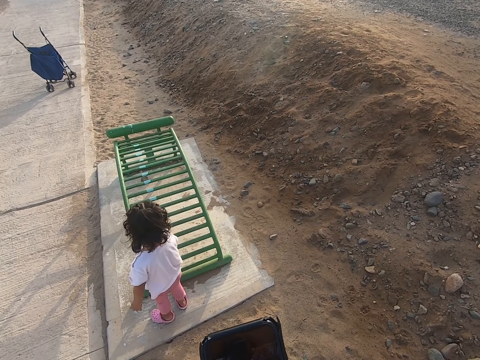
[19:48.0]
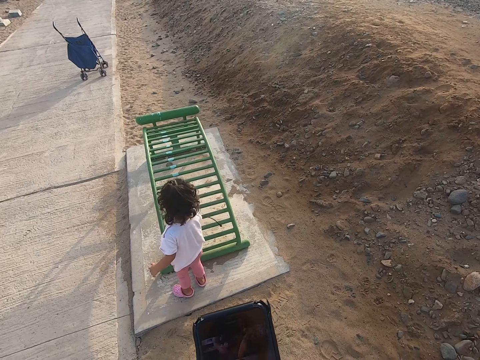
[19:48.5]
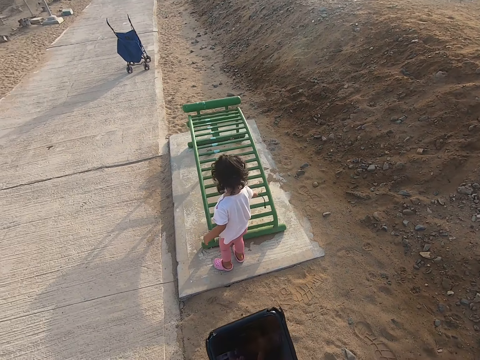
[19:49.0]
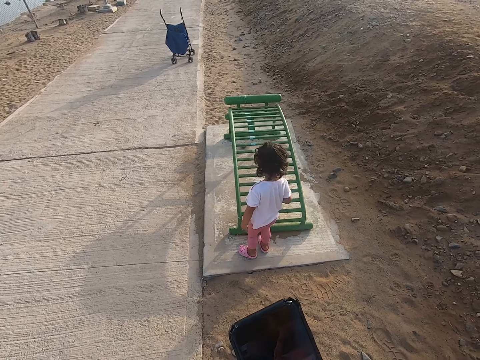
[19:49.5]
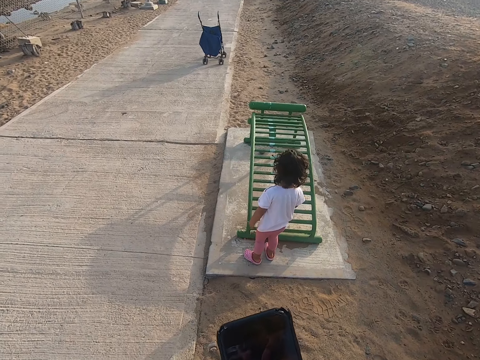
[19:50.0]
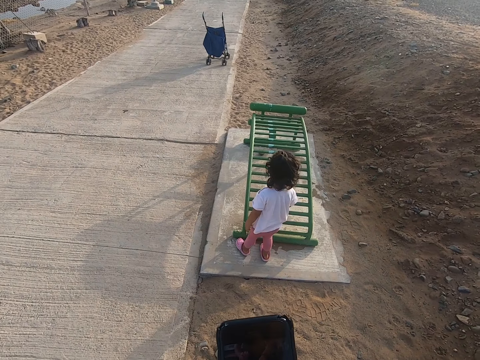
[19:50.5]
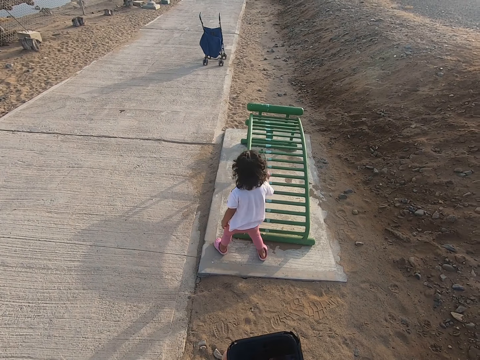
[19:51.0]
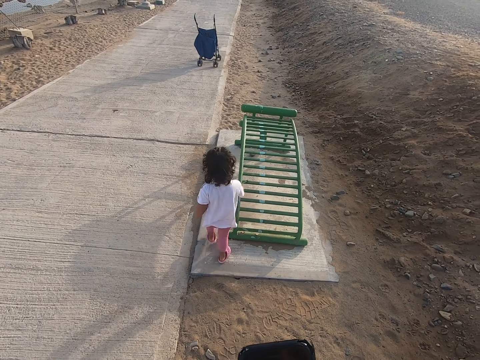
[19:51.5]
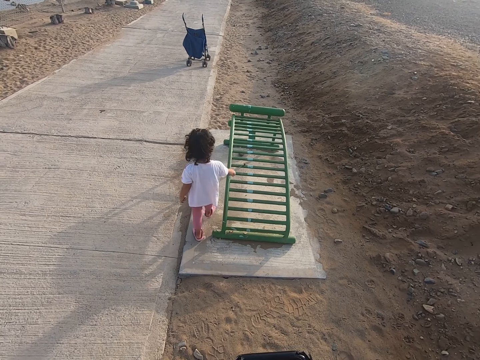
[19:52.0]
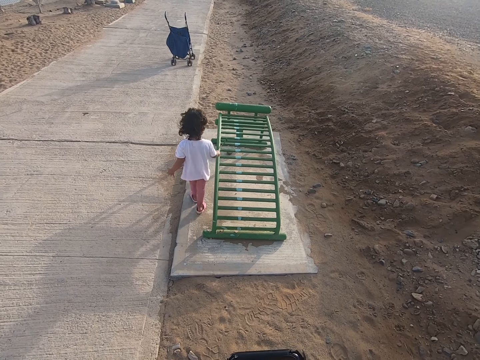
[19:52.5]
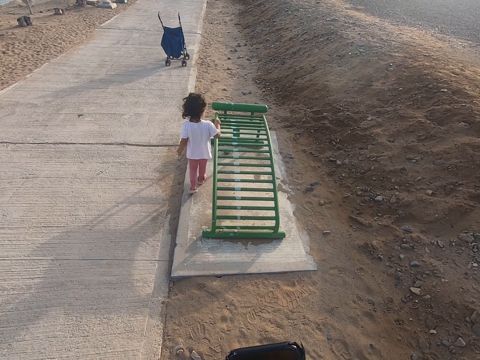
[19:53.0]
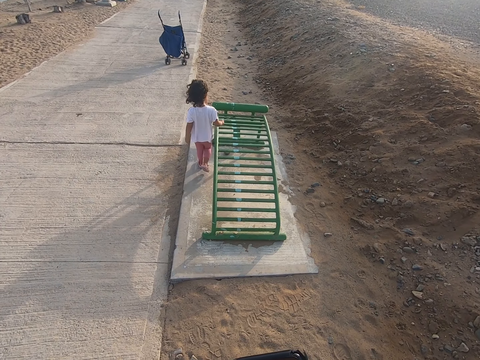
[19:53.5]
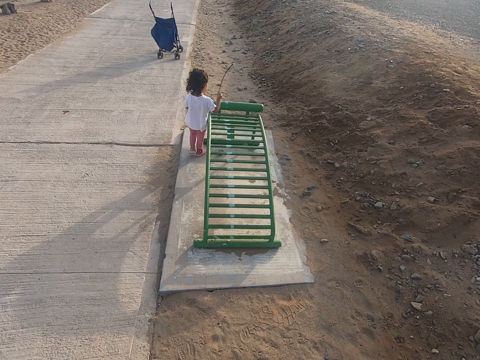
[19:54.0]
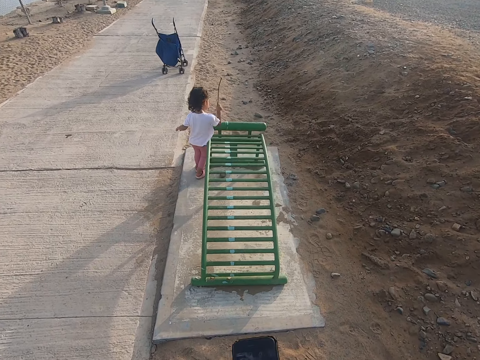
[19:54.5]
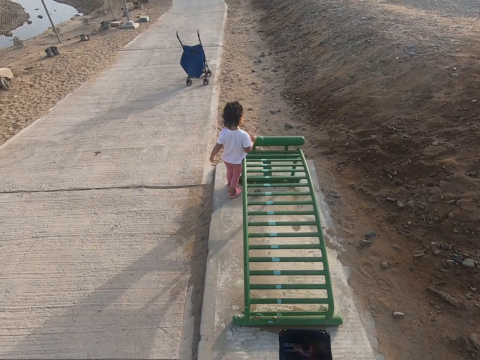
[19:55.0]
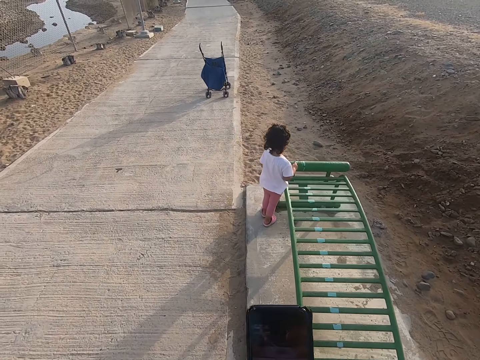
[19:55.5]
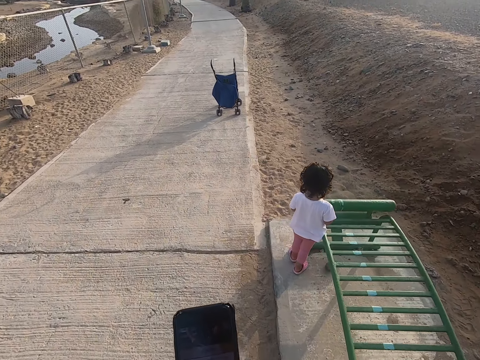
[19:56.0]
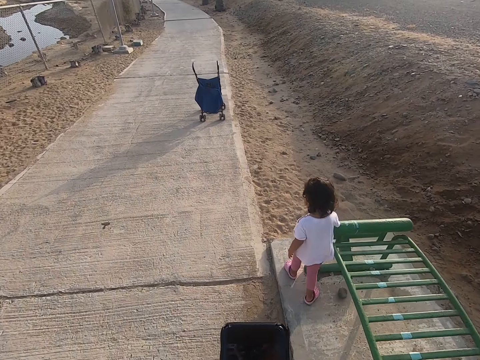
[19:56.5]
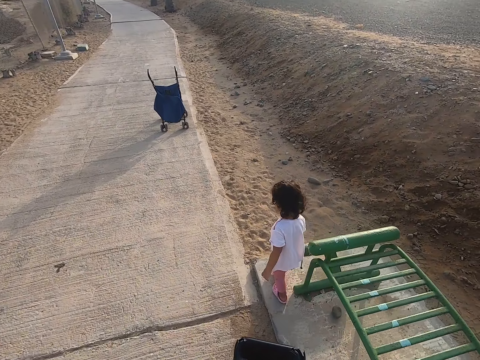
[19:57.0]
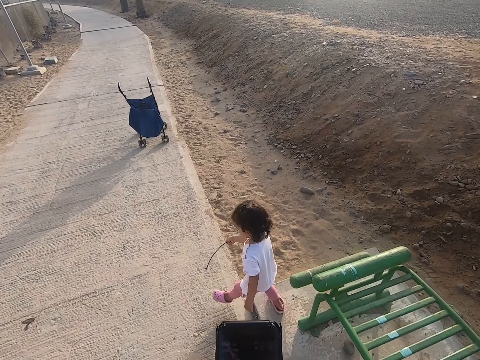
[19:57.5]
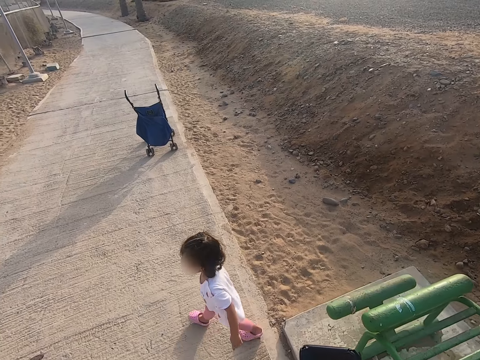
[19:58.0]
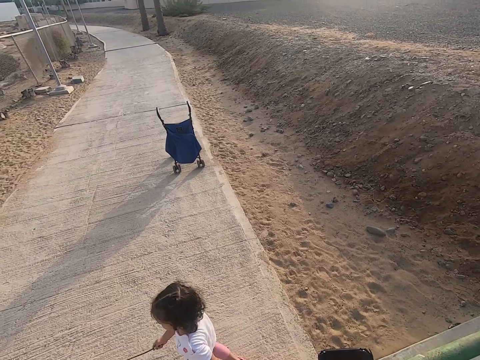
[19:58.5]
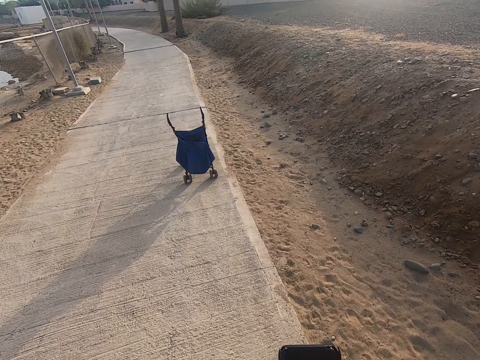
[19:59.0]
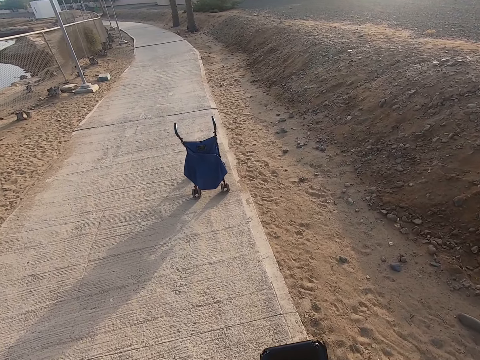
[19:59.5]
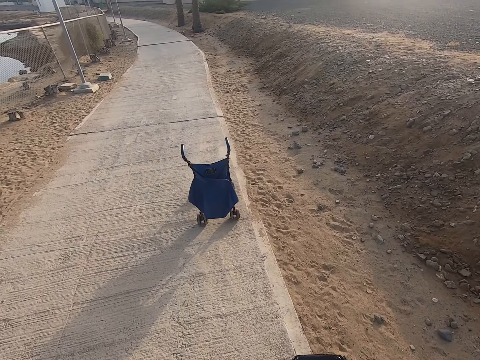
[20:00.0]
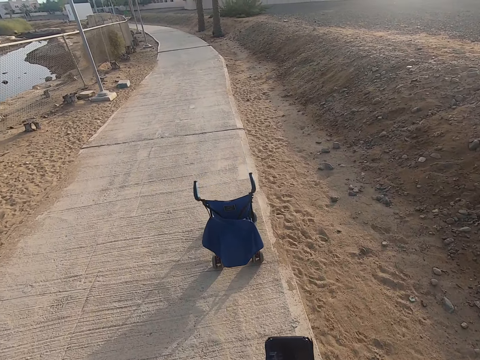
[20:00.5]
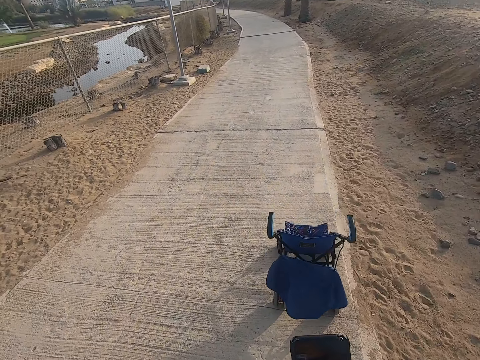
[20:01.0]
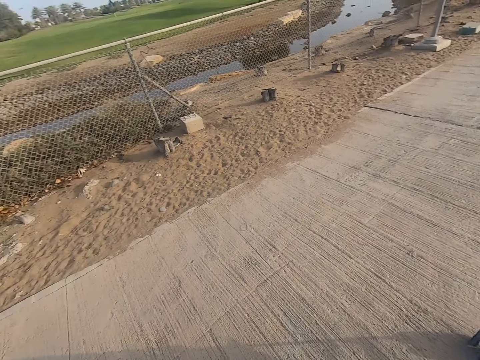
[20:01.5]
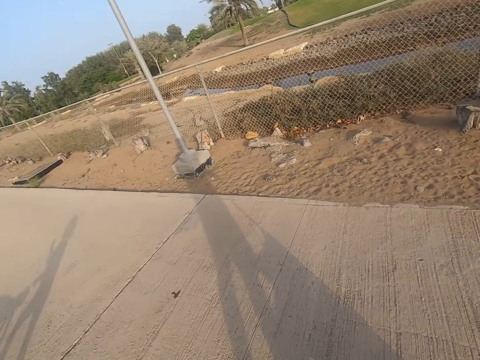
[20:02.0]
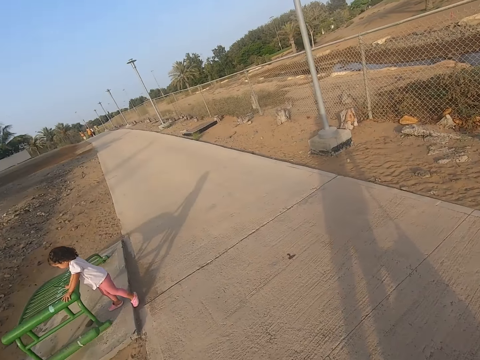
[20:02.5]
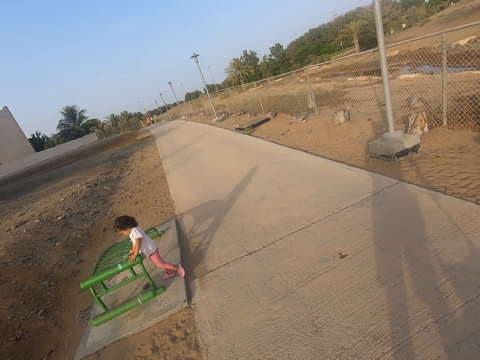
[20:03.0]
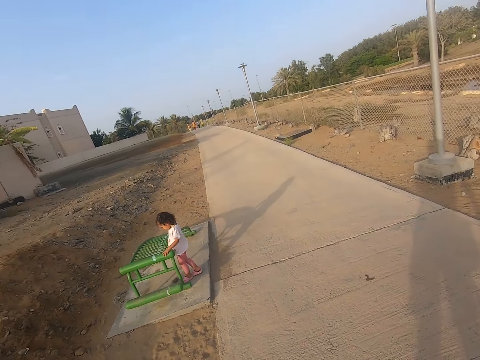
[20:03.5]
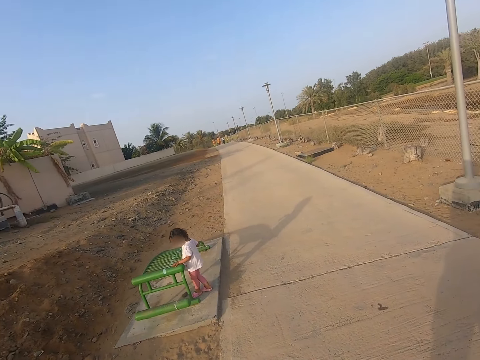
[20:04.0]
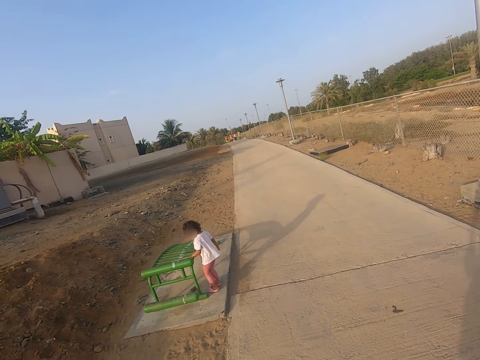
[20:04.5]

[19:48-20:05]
A girl walks around the lounger. The girl plays with a stick. The camera wearer uses the phone. The girl walks on the road or sidewalk. The camera wearer walks around. The girl plays with the stick and holds the lounger.

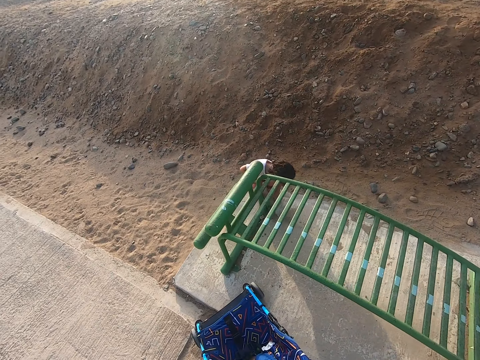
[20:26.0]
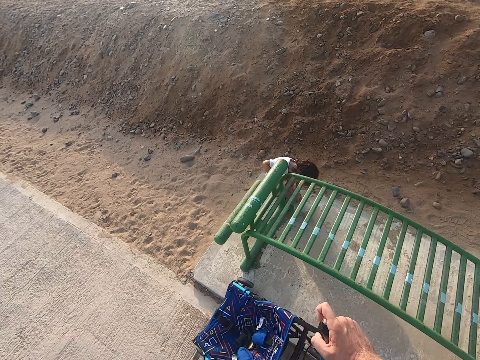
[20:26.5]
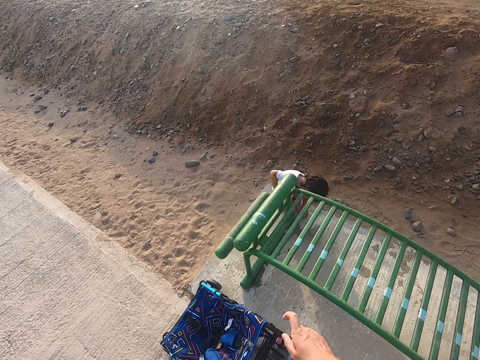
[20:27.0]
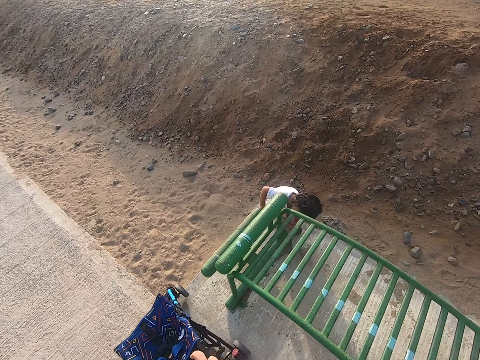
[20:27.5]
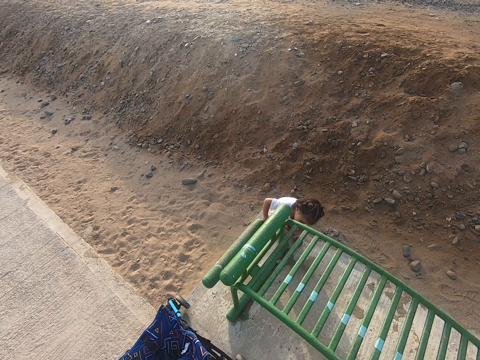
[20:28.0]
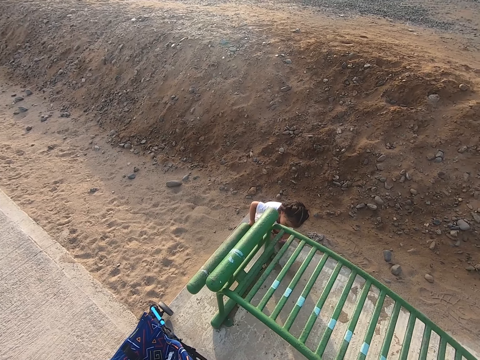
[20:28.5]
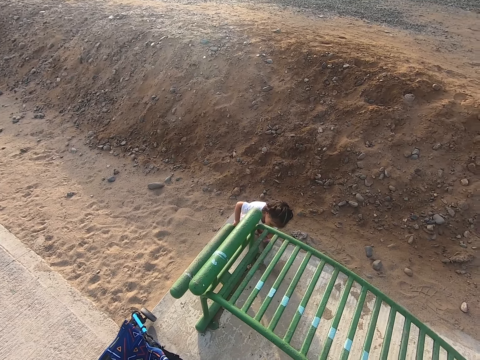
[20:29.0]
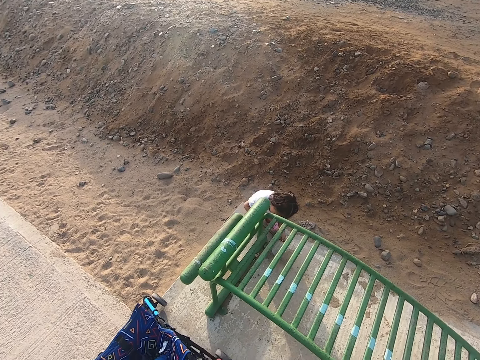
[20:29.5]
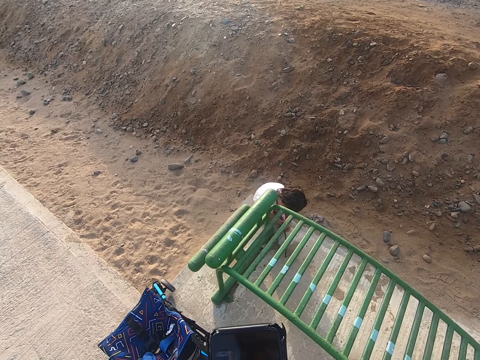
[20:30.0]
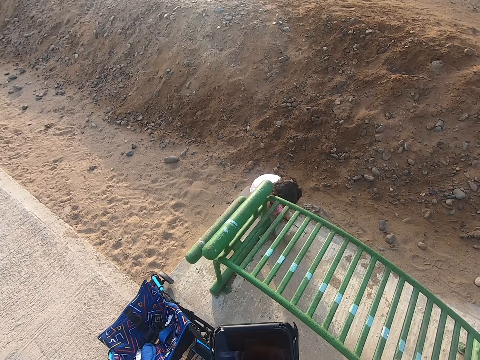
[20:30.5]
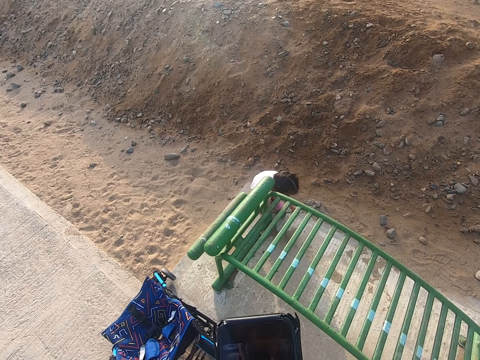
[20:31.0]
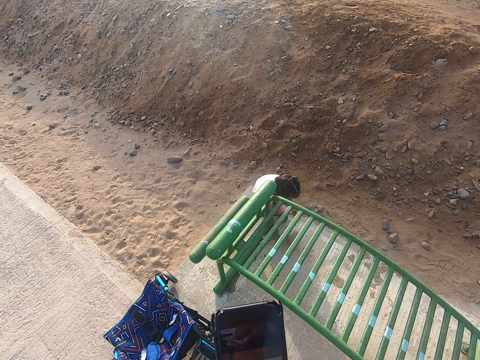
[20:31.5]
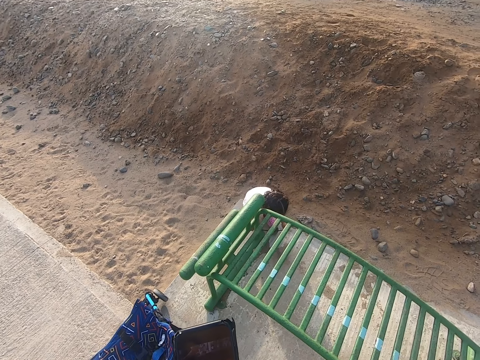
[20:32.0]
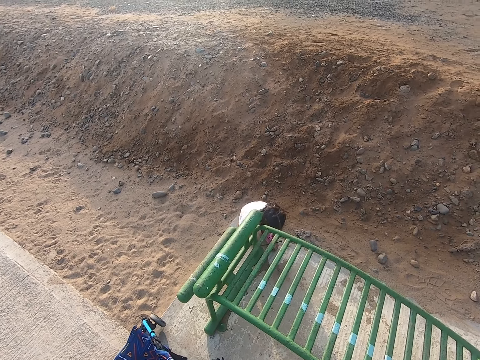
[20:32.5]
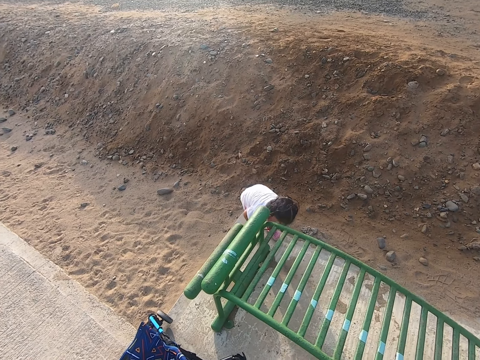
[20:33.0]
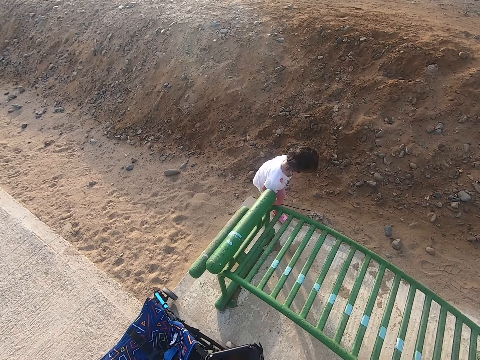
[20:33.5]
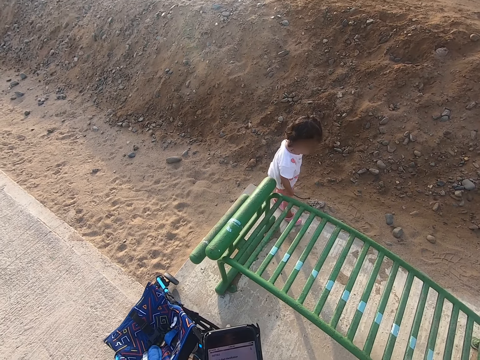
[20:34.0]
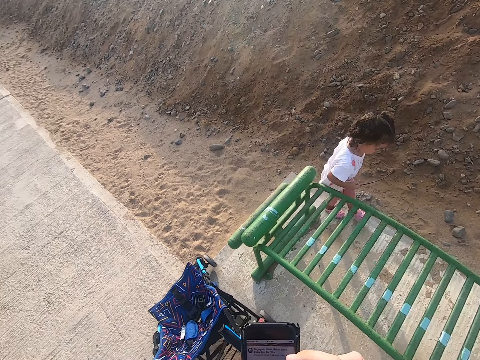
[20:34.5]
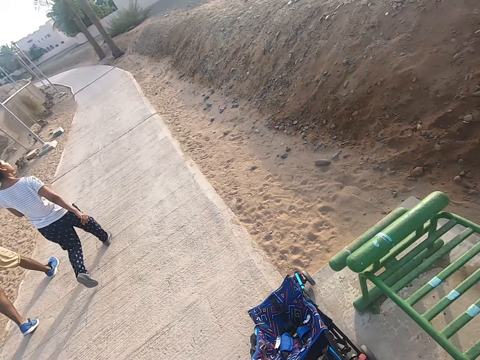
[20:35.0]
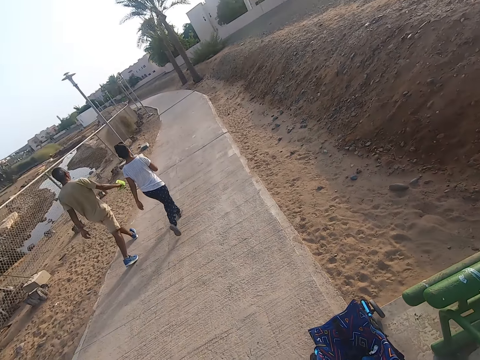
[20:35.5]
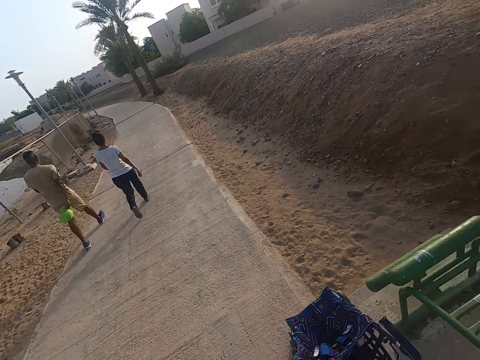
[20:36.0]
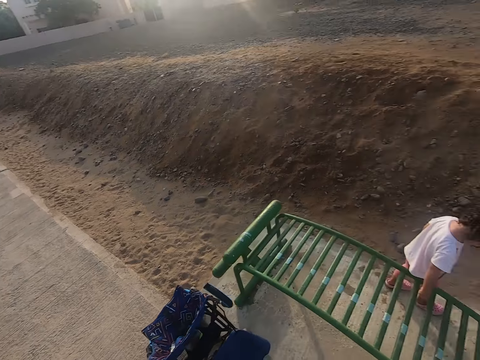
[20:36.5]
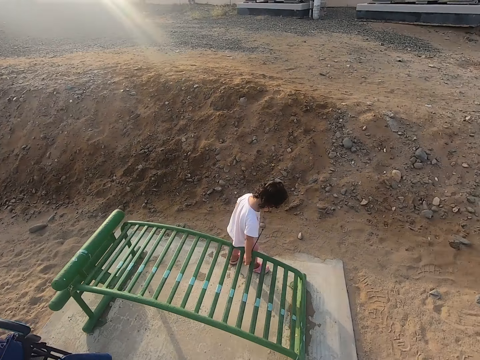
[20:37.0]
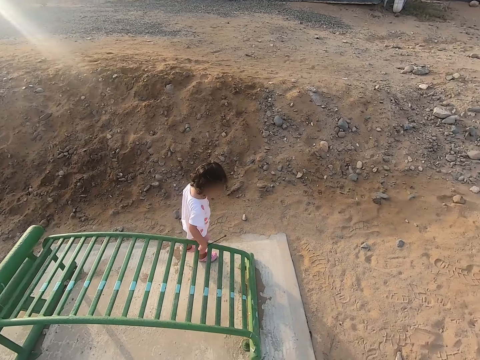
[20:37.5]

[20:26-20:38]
A child plays with a stick. The camera wearer presses the phone. The camera wearer and a man walk in the sidewalk. The camera wearer and a girl walk in the sidewalk. The child plays with the stick.
